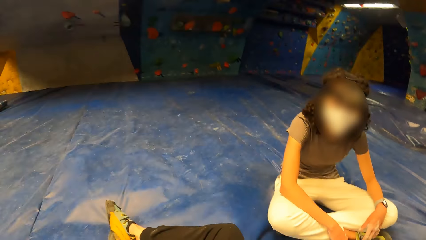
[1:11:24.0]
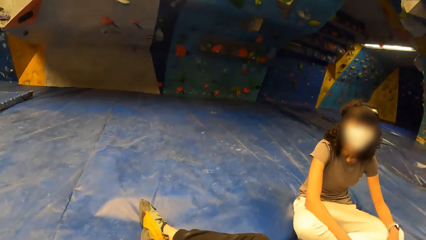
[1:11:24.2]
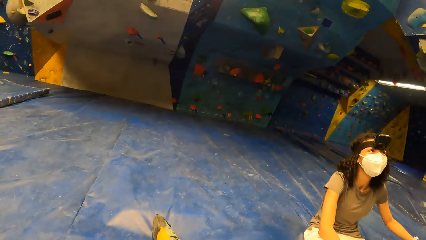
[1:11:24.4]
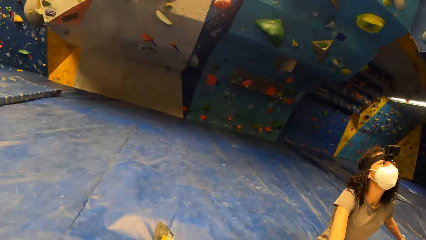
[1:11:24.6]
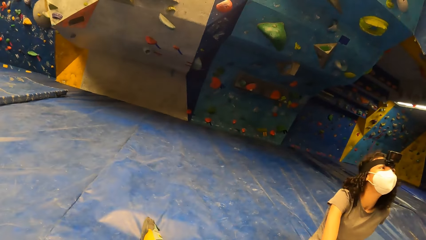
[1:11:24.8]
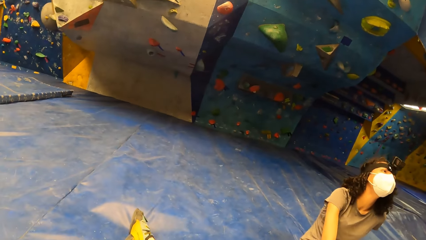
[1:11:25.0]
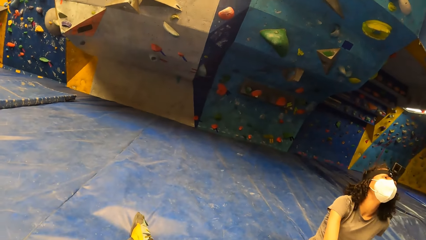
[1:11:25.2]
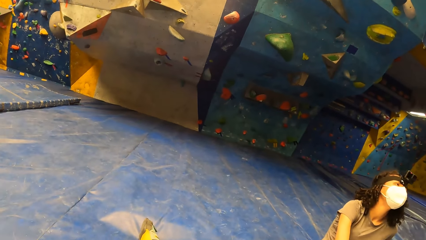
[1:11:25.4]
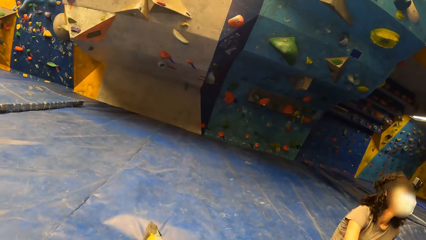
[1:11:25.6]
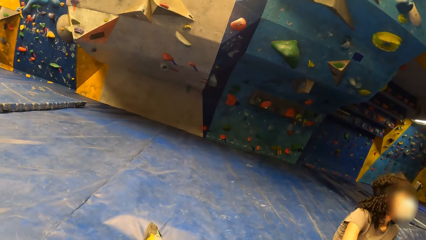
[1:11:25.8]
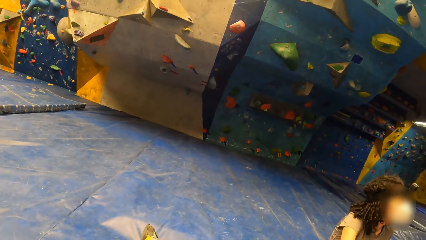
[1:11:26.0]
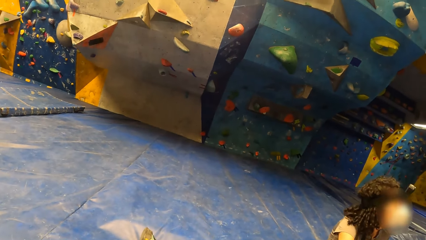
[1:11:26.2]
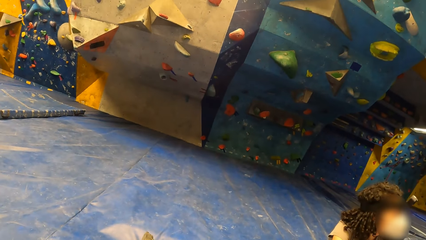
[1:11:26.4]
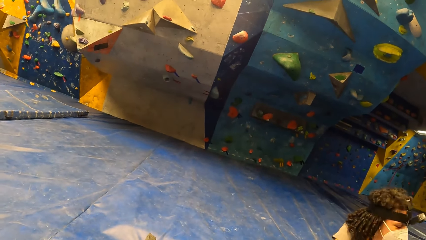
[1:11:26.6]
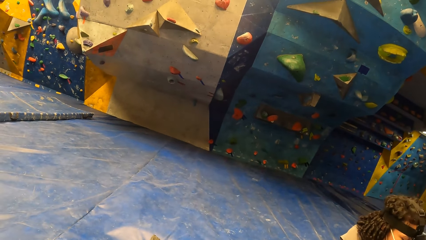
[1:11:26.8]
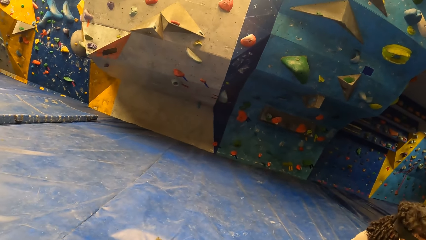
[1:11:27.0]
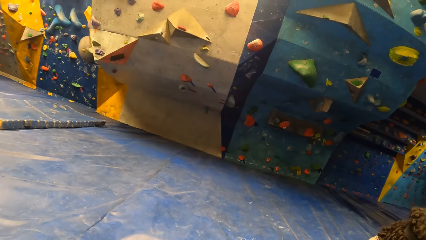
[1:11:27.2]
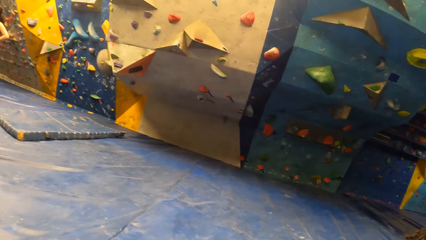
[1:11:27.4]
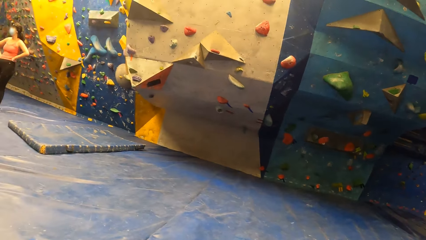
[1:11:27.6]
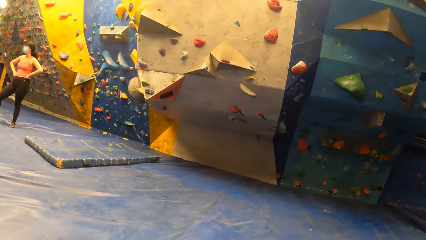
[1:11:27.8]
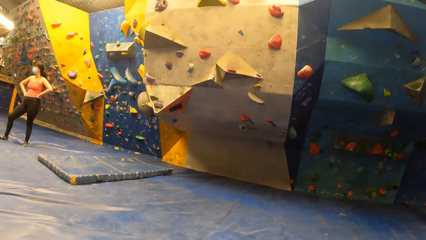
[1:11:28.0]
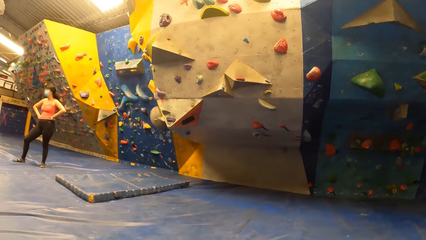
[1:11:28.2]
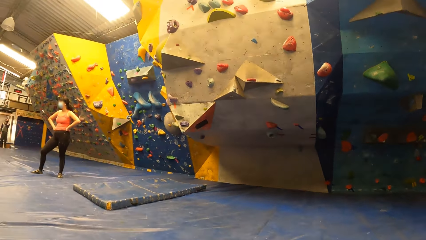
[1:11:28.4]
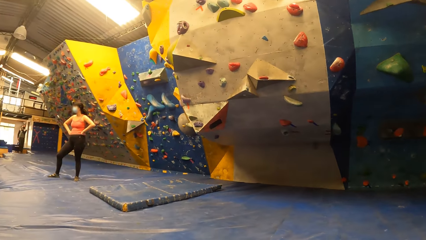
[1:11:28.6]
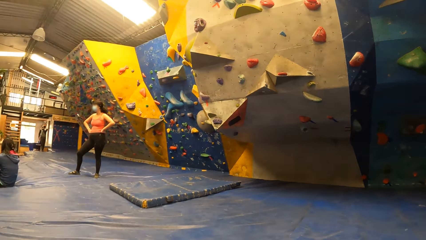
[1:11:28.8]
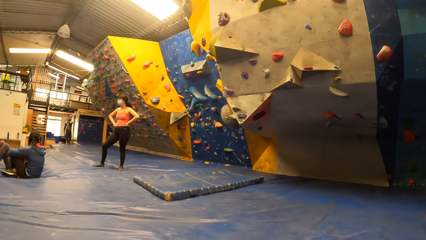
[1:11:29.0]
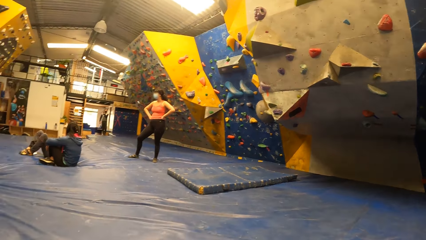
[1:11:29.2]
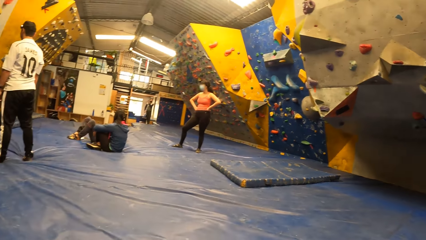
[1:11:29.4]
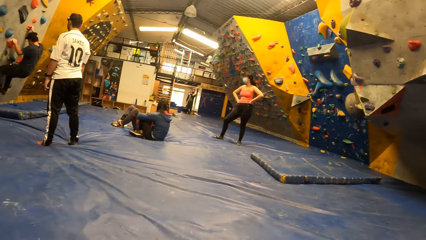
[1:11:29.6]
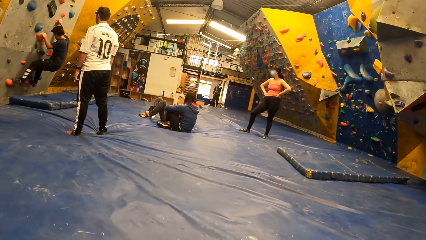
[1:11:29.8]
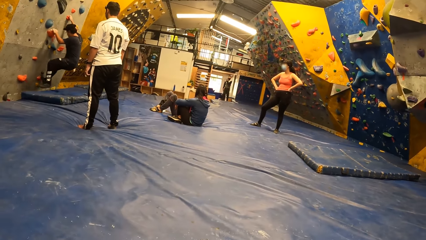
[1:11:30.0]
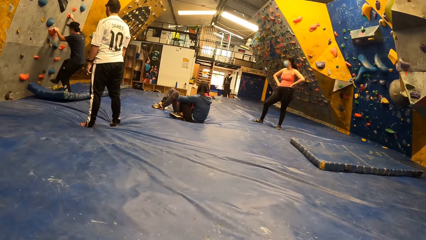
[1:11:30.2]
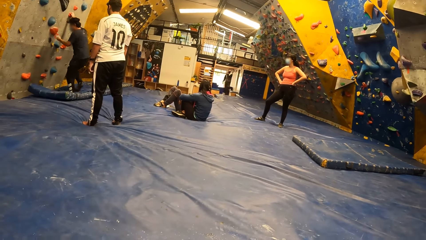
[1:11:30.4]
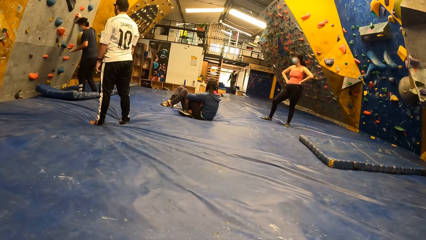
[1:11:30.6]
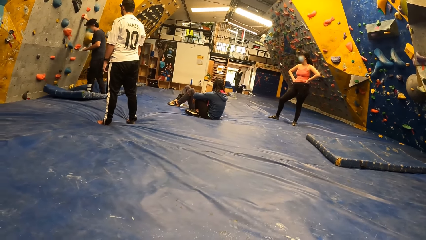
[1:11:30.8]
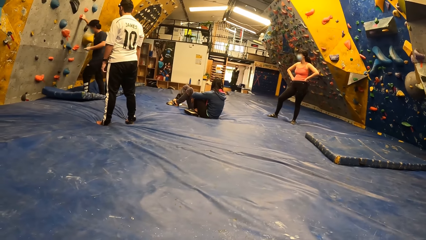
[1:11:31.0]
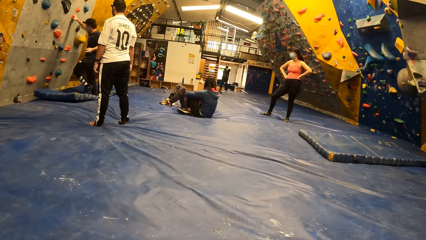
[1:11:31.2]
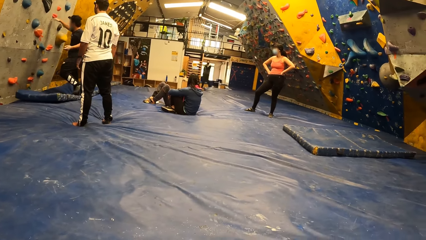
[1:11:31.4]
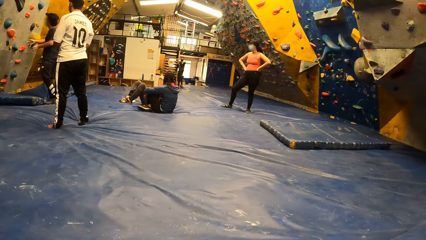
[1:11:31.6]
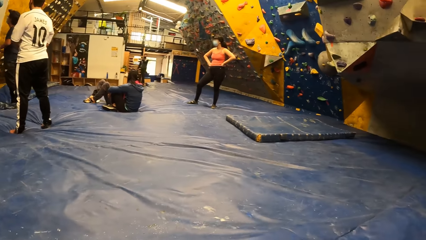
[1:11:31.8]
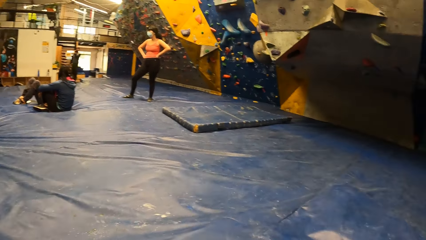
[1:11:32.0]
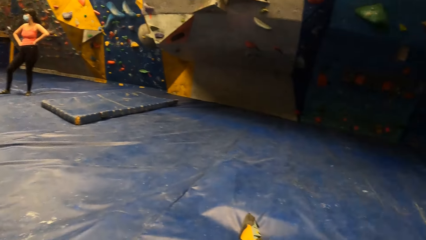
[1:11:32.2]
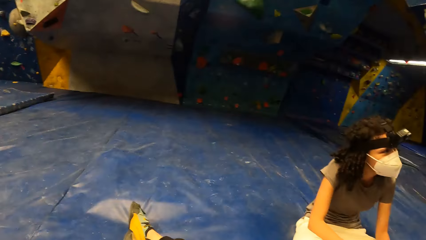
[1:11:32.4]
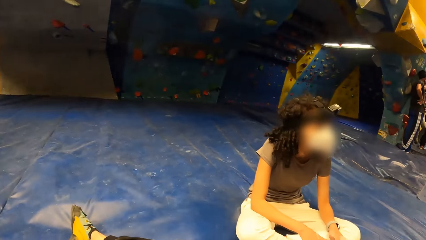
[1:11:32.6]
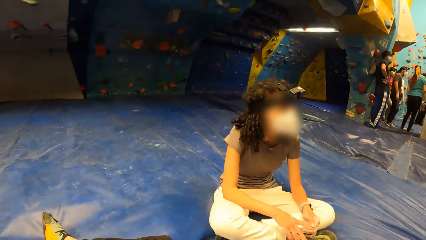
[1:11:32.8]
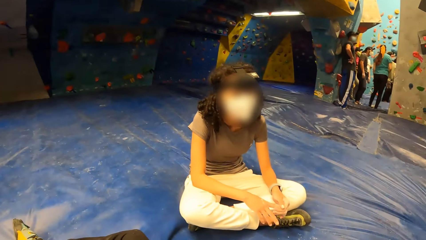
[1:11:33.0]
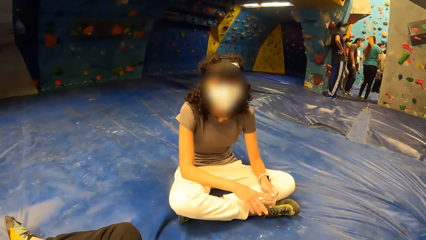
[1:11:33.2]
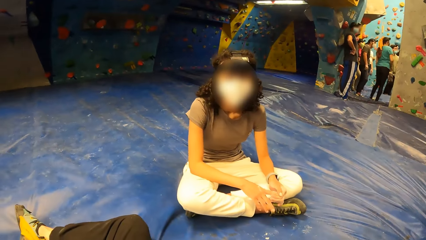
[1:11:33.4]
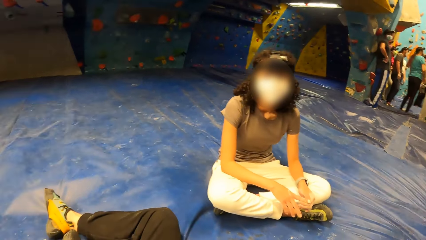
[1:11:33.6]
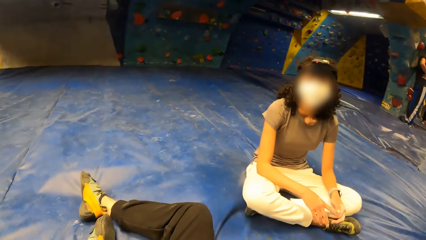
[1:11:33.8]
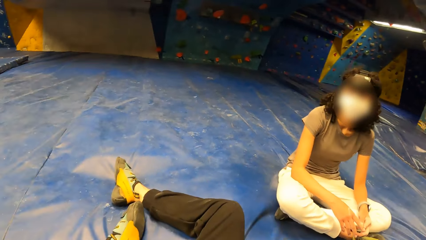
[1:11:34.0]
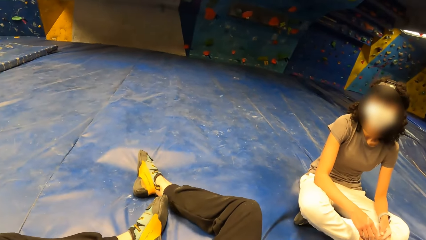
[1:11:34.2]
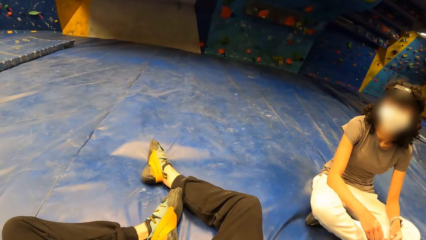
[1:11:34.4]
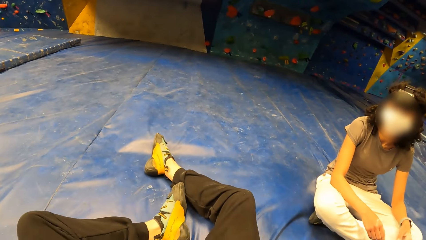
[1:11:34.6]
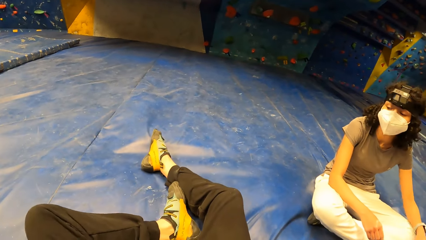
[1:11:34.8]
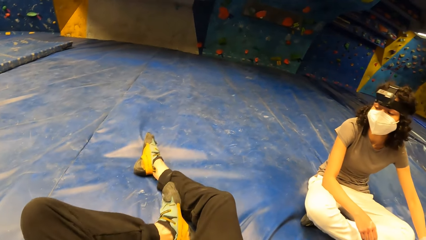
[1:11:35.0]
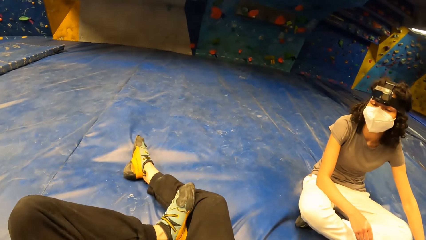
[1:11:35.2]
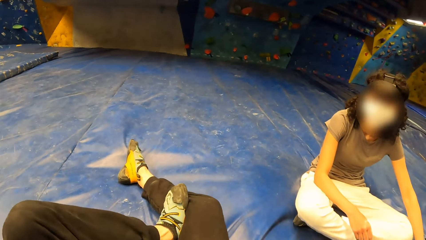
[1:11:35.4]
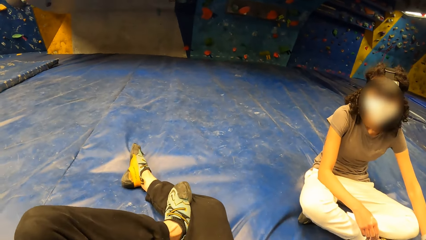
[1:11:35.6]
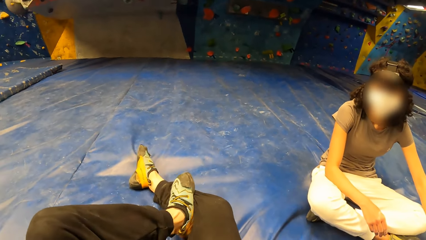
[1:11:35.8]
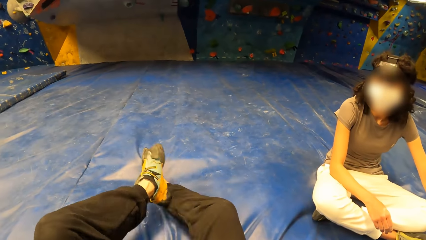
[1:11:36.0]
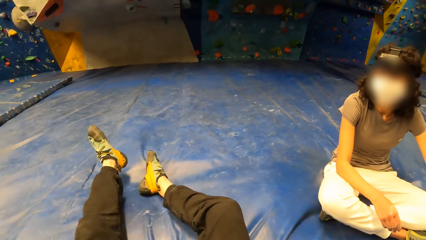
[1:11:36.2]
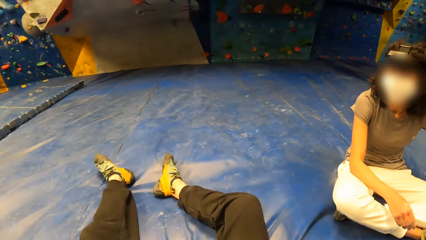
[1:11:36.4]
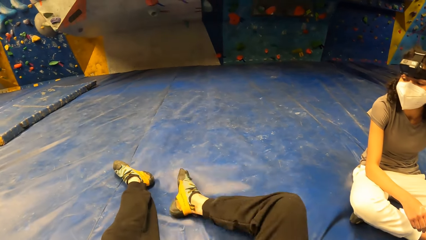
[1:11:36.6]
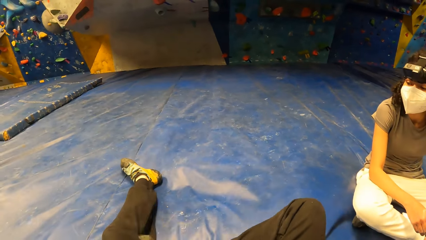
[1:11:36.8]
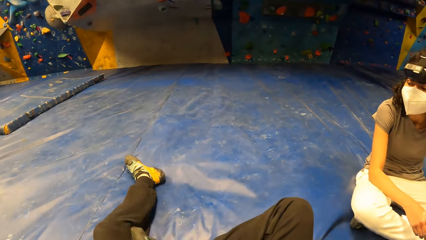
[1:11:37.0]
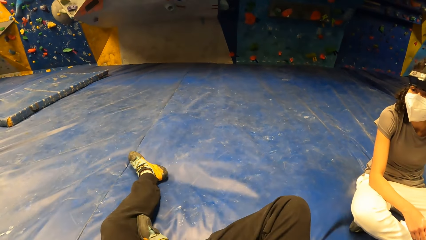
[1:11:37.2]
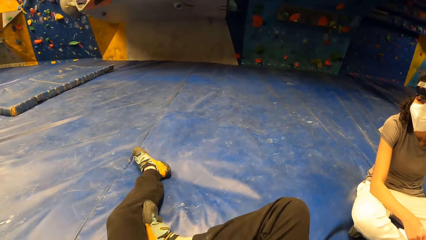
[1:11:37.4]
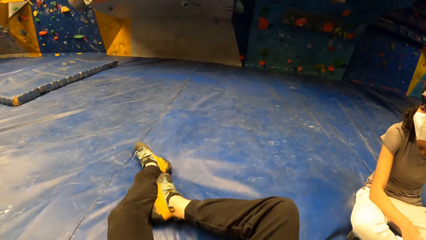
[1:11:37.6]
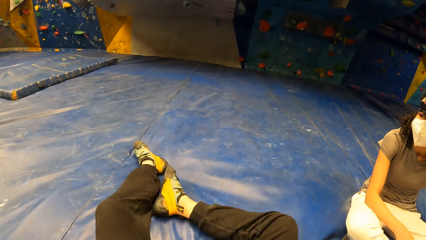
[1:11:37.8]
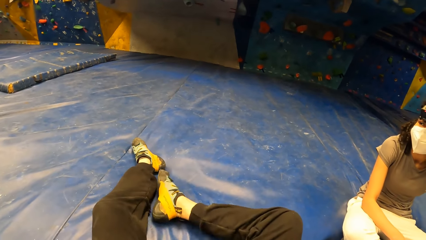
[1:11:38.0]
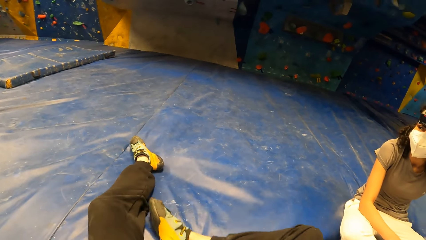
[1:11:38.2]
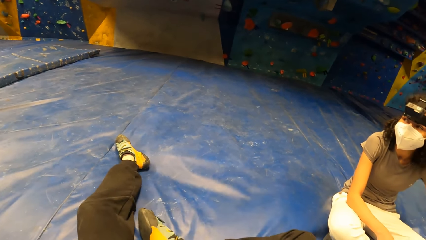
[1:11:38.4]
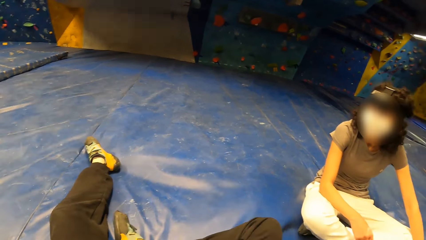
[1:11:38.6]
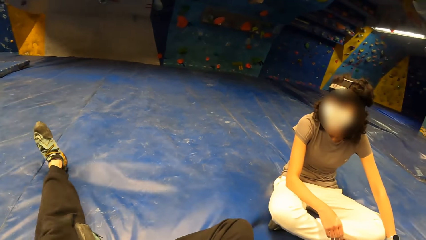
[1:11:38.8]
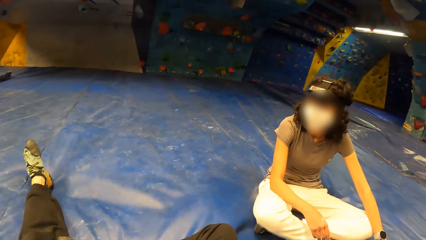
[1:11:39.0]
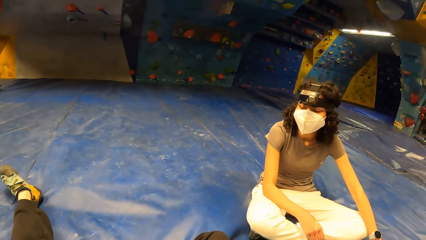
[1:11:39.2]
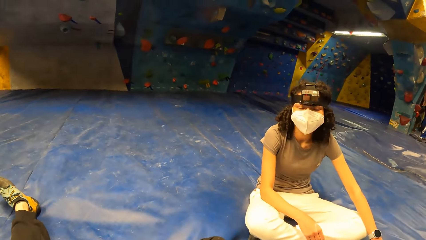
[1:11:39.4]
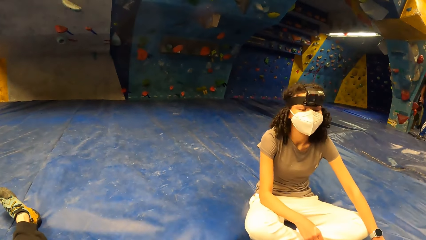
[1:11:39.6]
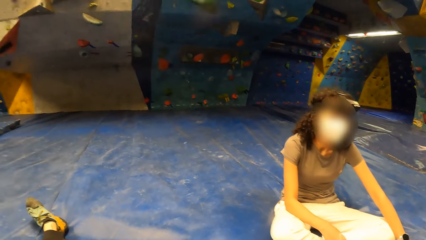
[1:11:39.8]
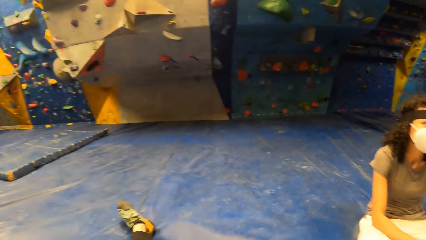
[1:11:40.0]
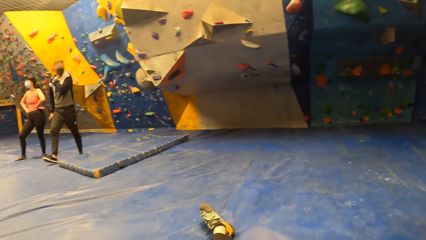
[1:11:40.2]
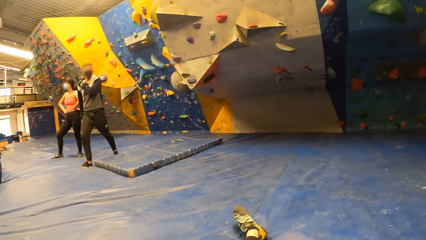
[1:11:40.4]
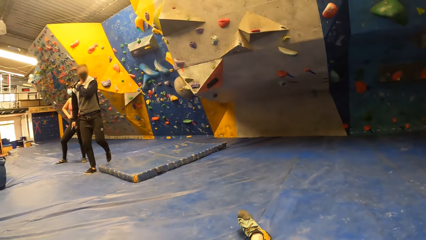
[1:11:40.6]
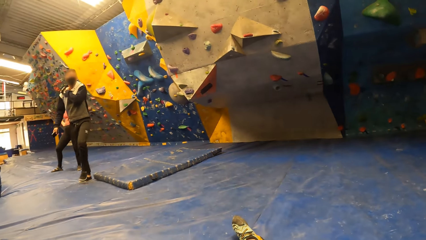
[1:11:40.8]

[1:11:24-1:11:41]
The camera wearer looks at a person. Another person holds her waist. Another person holds the grip wall hold. The camera wearer sits on the landing mat.
